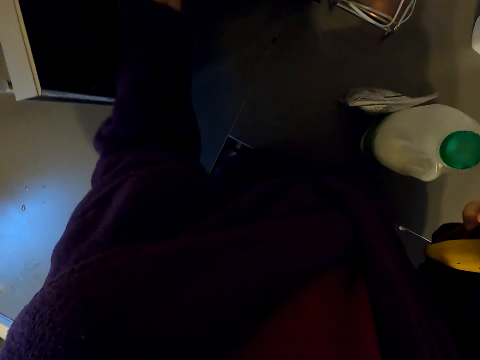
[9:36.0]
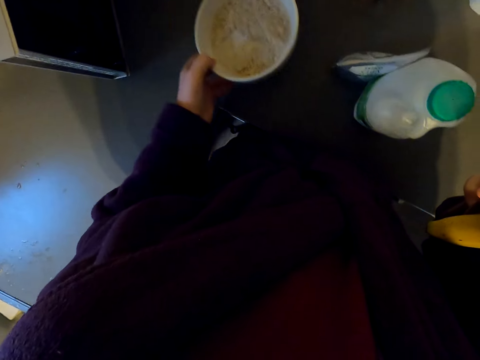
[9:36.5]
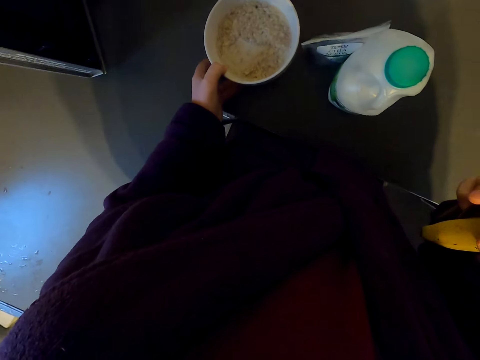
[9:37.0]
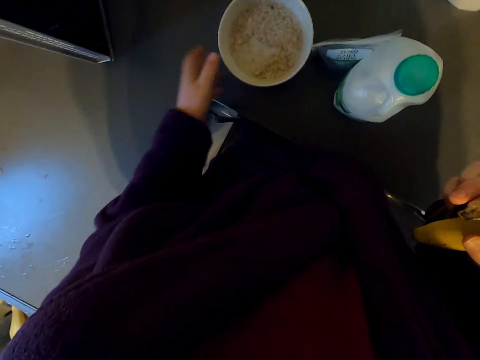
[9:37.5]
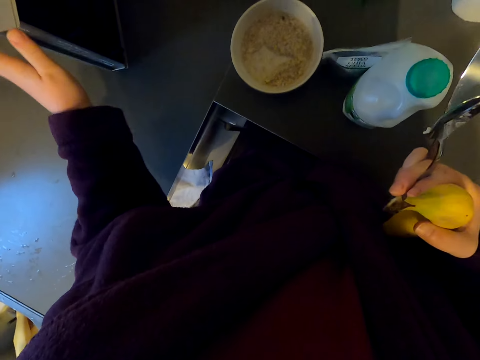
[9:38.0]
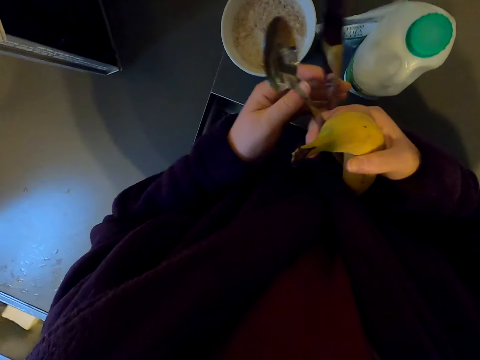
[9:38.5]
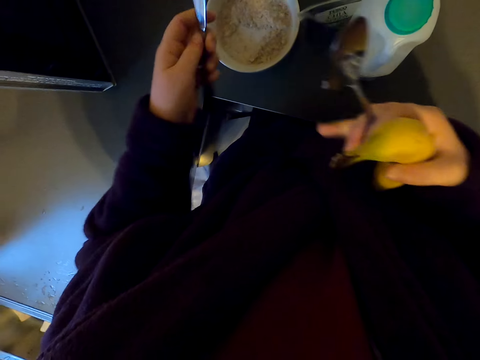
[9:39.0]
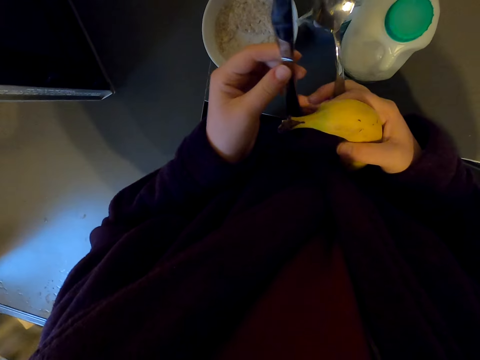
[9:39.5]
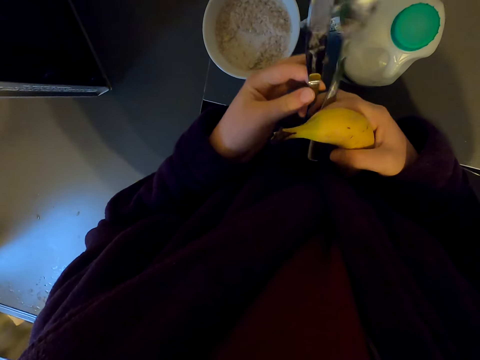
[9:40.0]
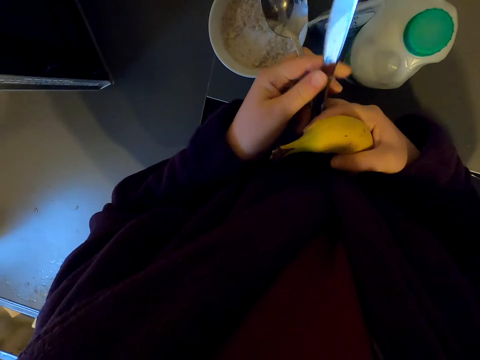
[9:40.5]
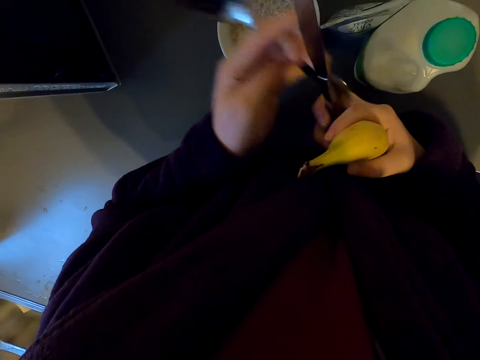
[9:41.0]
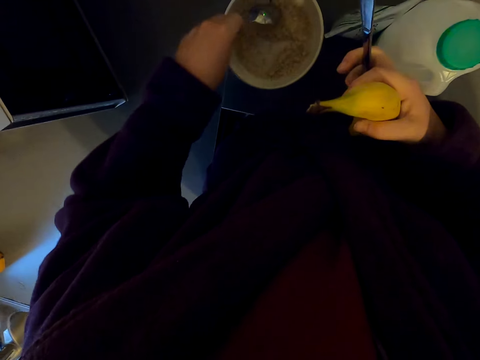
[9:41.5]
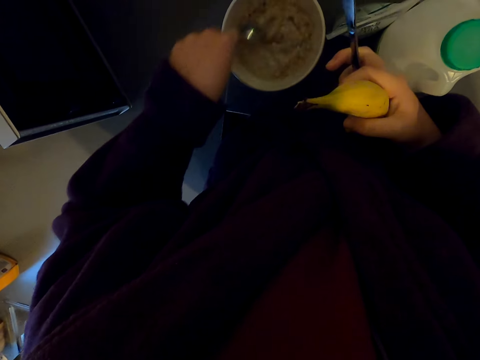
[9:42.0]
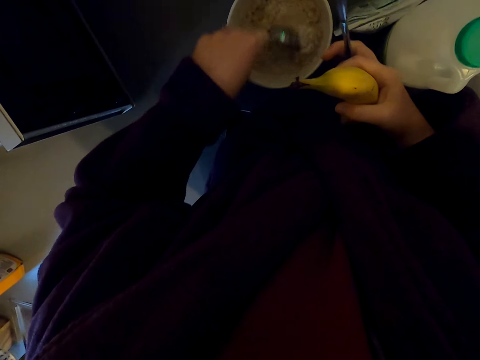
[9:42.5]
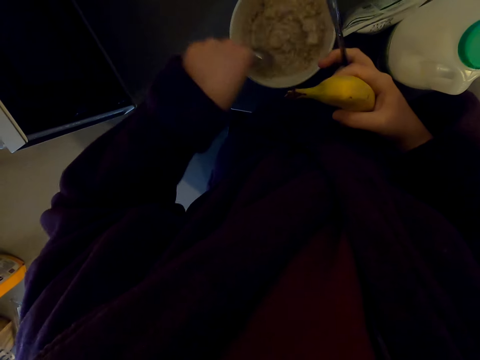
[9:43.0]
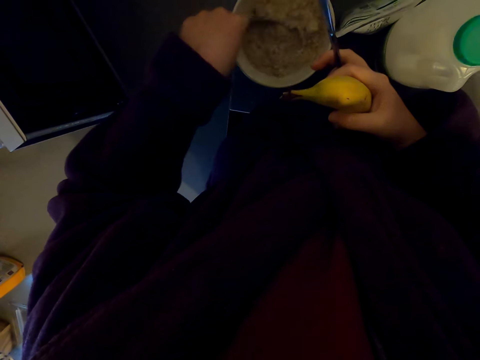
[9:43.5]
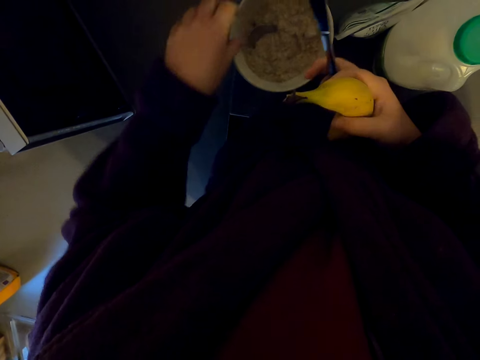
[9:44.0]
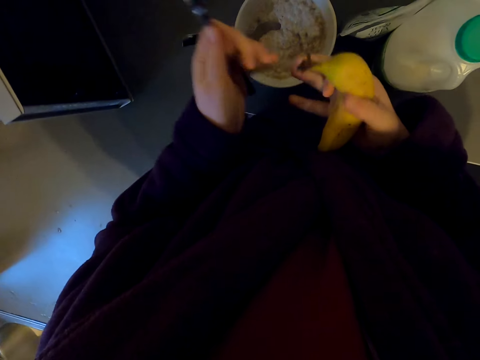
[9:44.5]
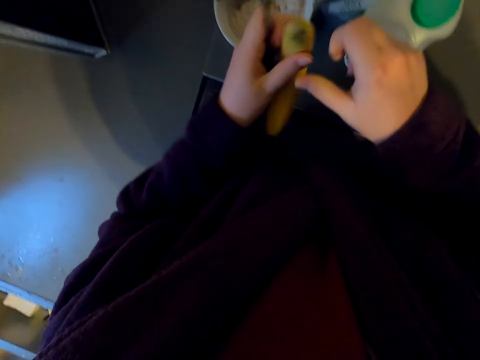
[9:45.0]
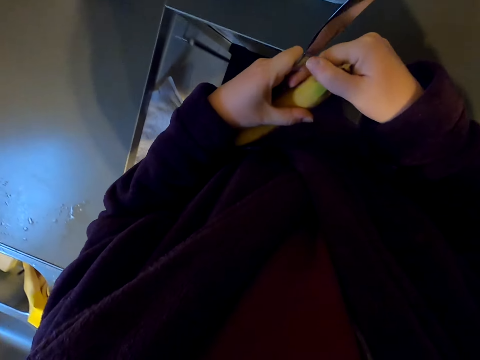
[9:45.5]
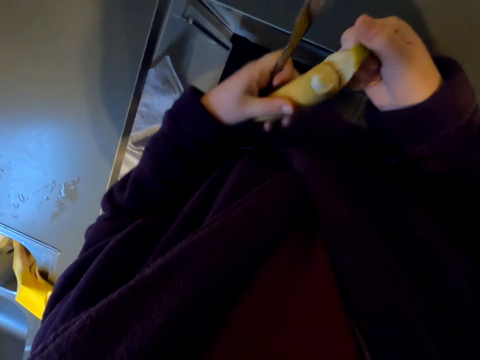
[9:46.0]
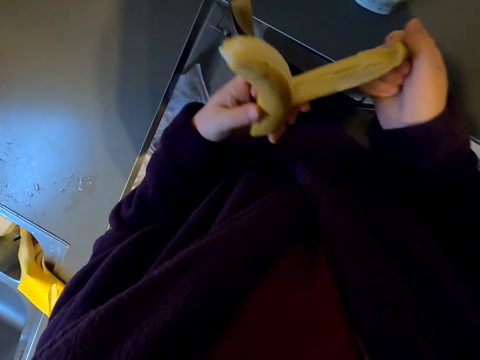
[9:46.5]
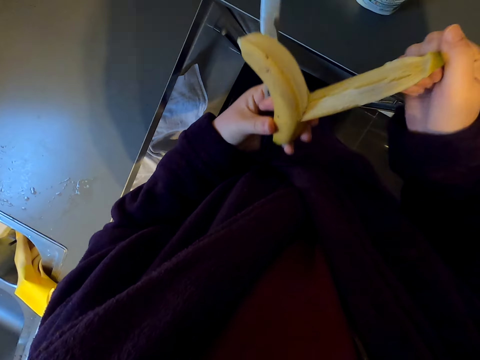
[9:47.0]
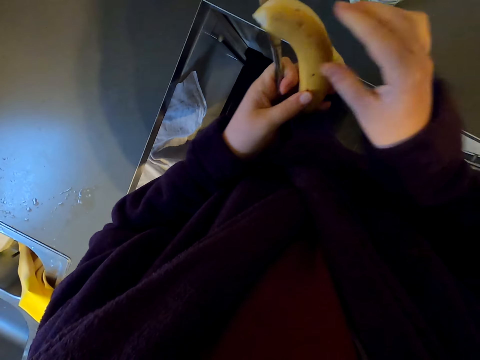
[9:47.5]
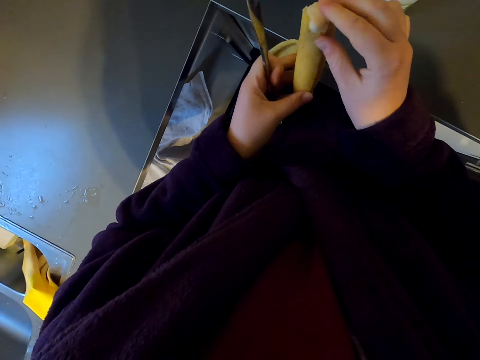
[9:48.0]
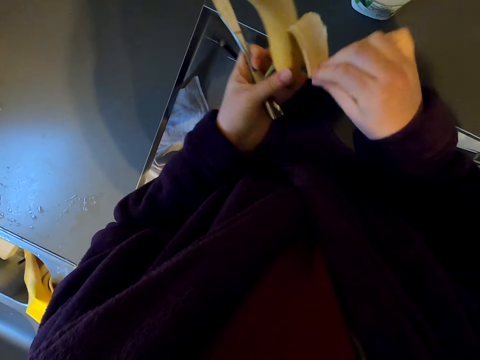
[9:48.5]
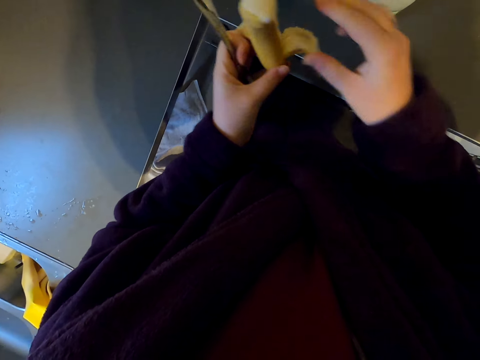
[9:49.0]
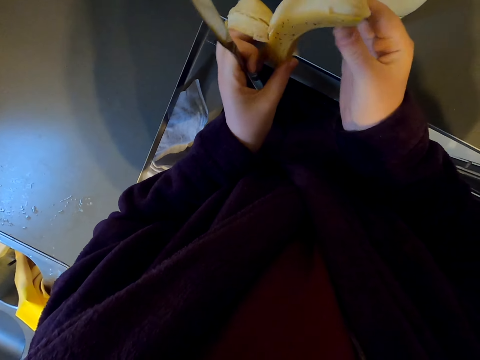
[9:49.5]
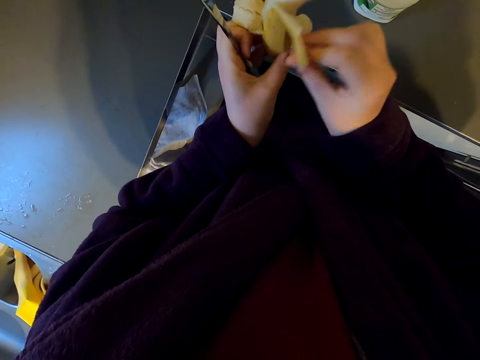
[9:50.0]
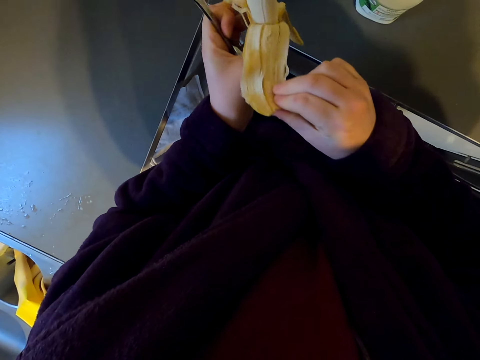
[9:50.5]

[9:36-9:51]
The camera wearer takes a bowl with food. They move the bowl near. They stretch their hand. They hold the items with both hands. They hold the knife with the left hand. They hold the spoon with the left hand. They hold the knife with the right hand. They mix food in the bowl. They hold the knife with the left hand. They peel the banana.

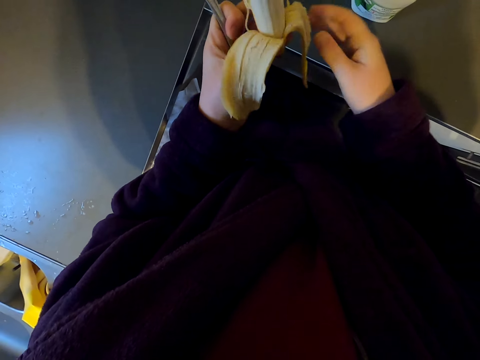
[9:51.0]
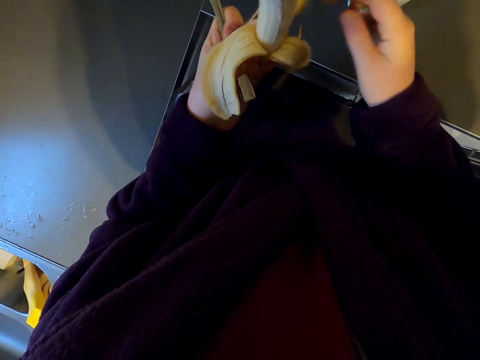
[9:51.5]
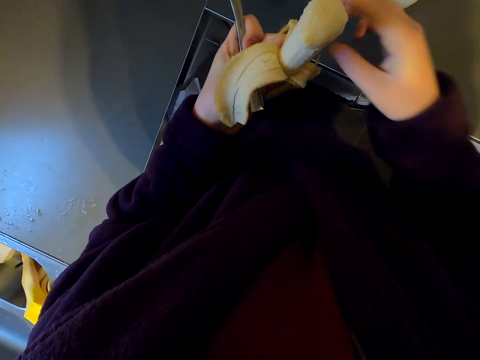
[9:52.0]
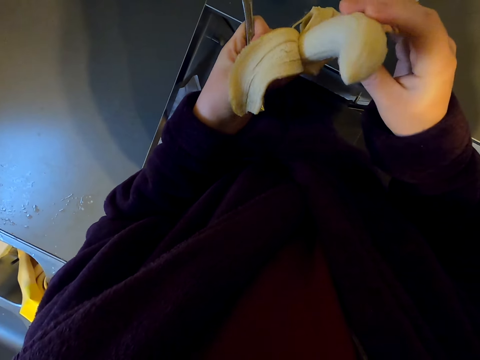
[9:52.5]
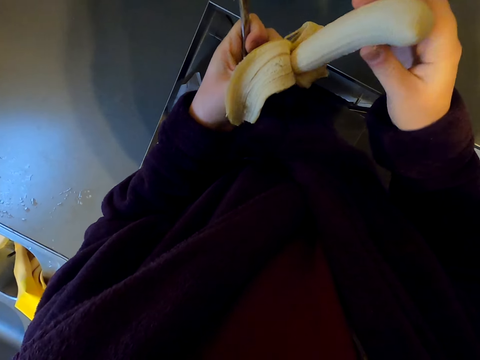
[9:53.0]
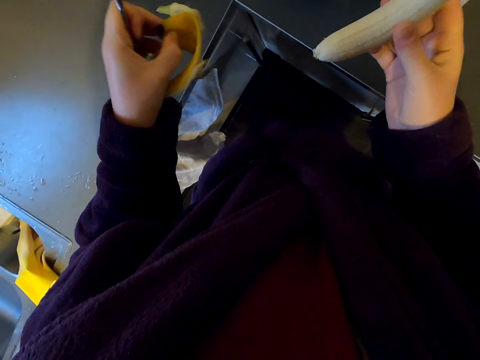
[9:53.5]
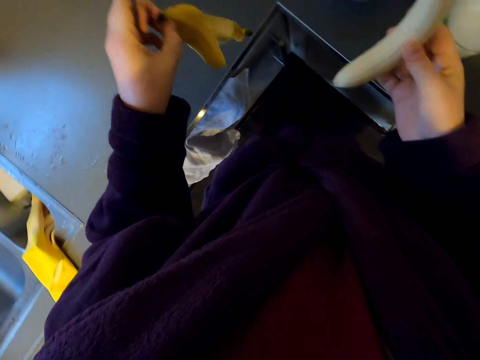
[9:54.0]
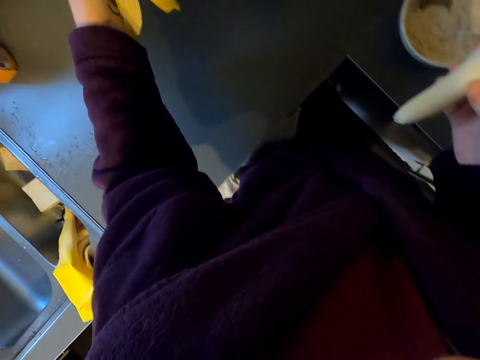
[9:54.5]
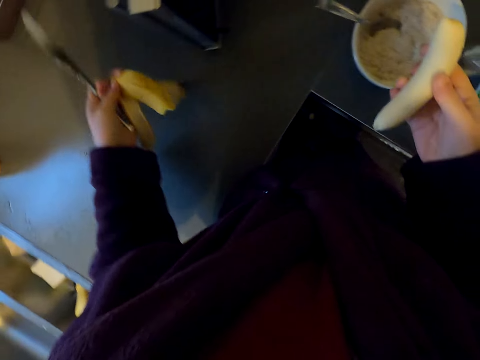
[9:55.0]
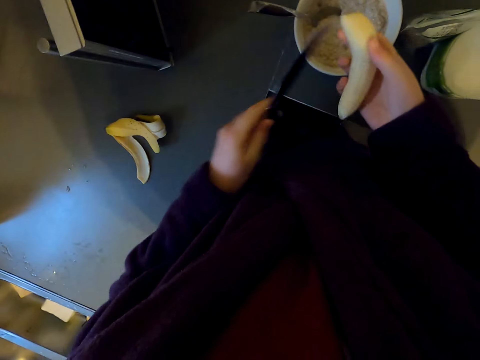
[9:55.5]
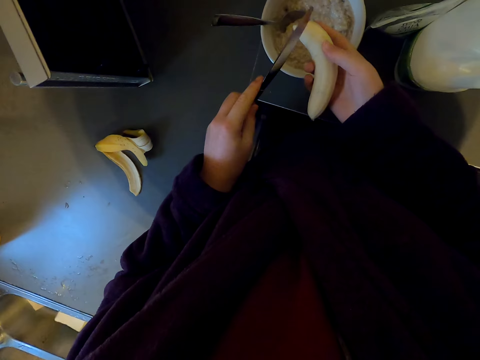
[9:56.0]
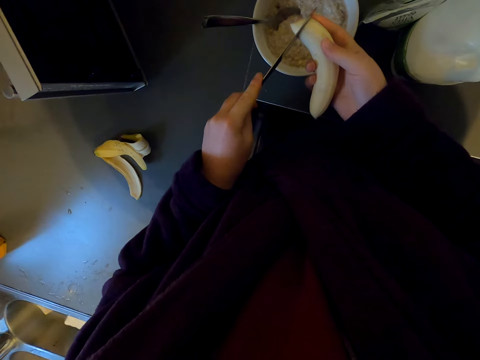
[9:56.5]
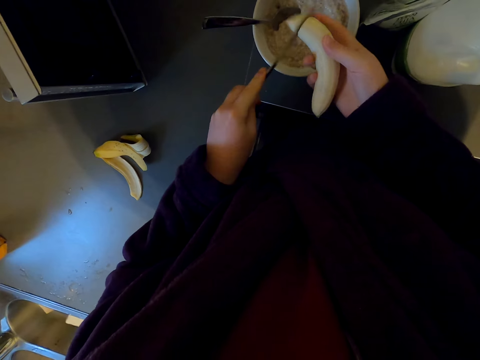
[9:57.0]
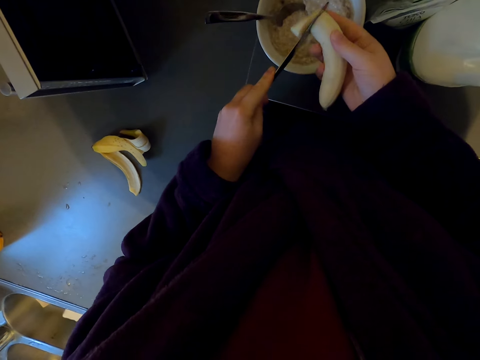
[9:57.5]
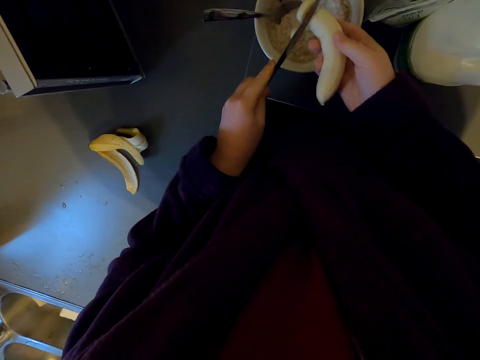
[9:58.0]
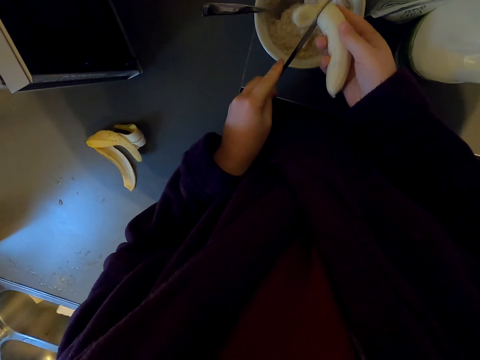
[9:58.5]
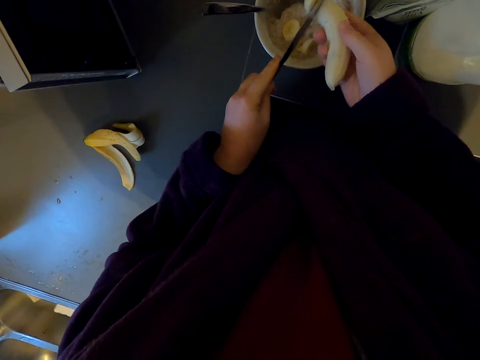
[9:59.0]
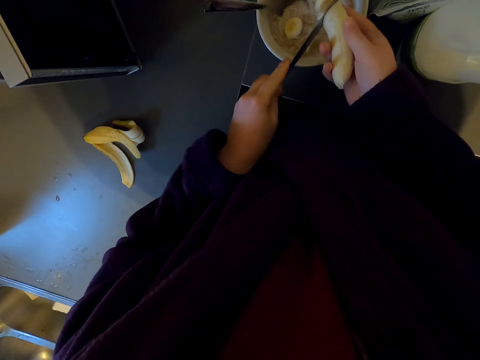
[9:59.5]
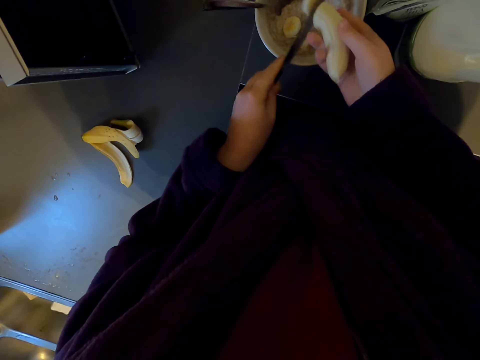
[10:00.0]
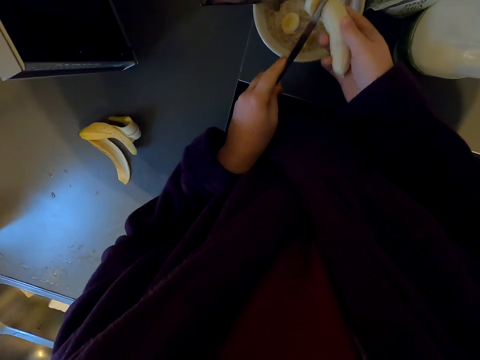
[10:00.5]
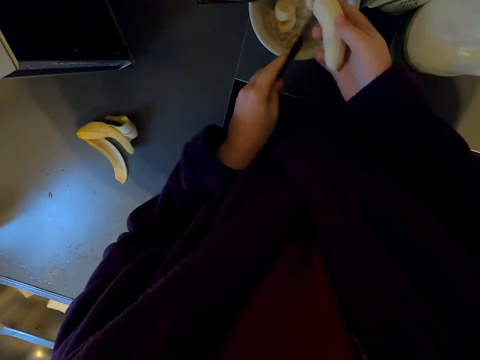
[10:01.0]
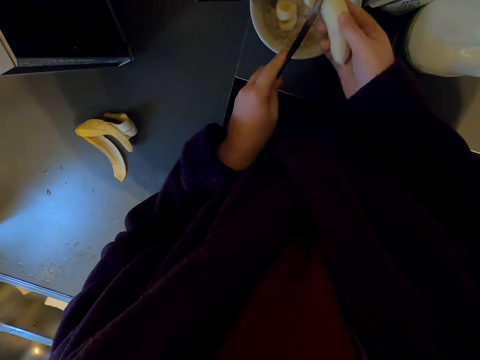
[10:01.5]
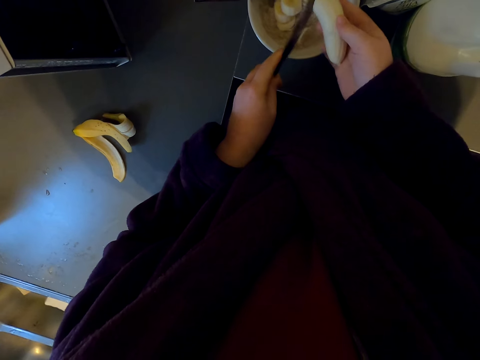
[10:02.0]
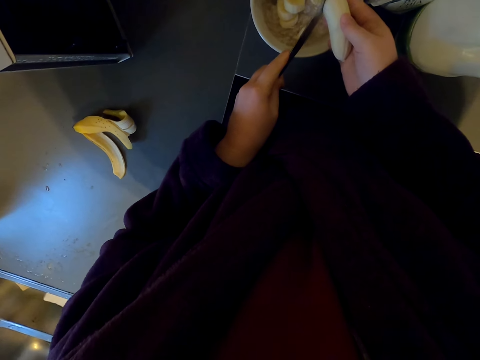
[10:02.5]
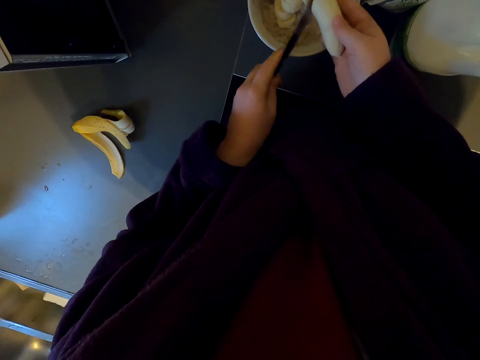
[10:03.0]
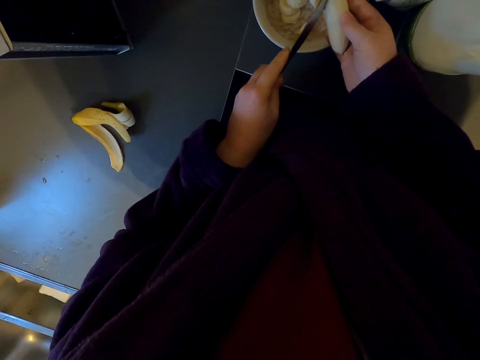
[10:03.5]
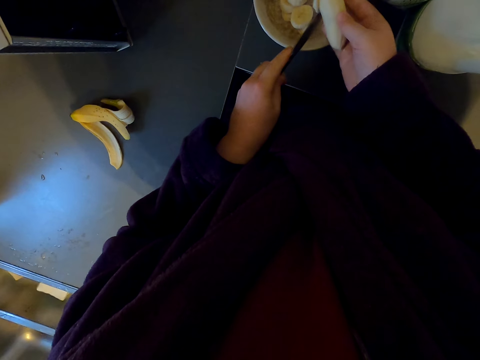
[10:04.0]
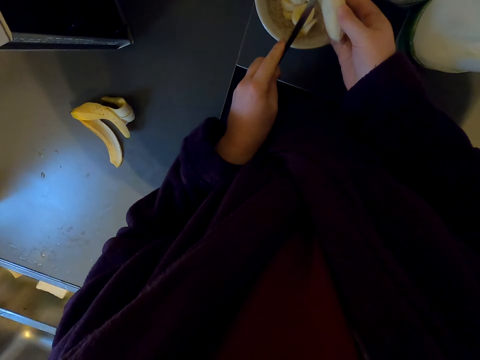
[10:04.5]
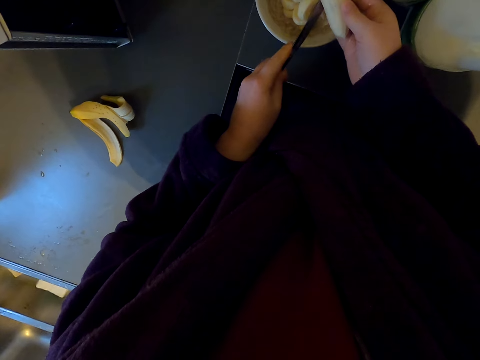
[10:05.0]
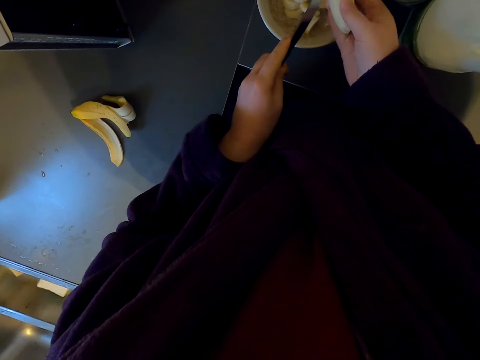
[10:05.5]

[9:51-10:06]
The camera wearer removes the banana from the peel. They put the banana peel on the kitchen slab. They cut the banana into pieces. They put the banana pieces in the bowl. They cut the banana.
